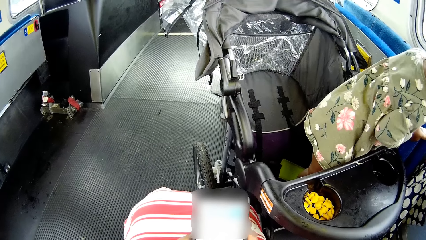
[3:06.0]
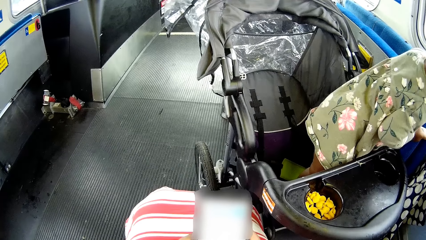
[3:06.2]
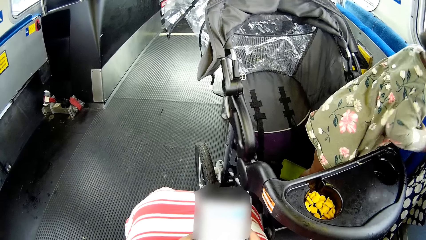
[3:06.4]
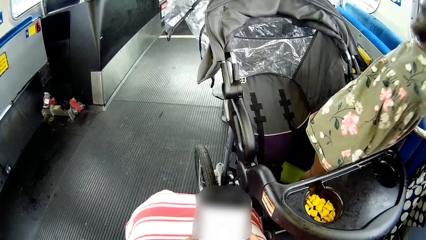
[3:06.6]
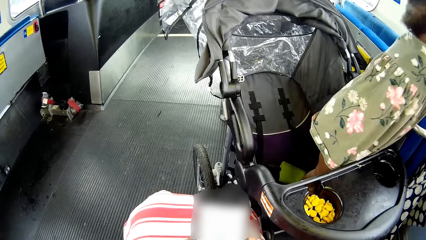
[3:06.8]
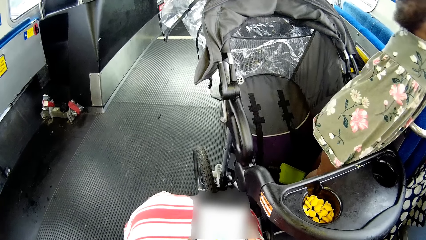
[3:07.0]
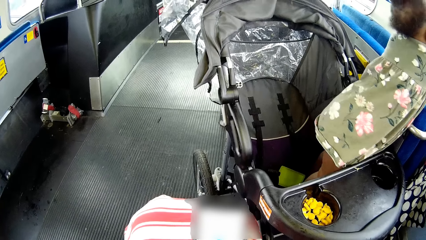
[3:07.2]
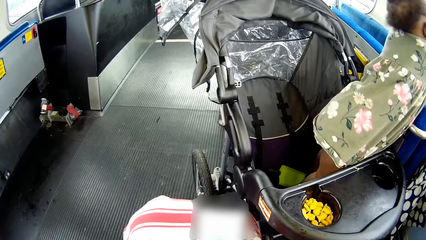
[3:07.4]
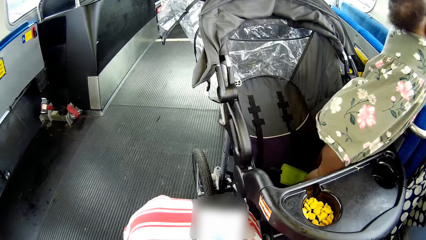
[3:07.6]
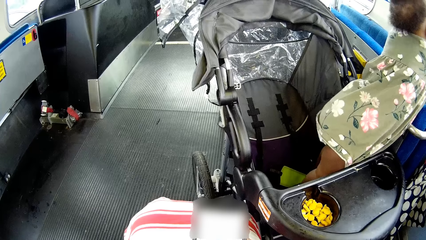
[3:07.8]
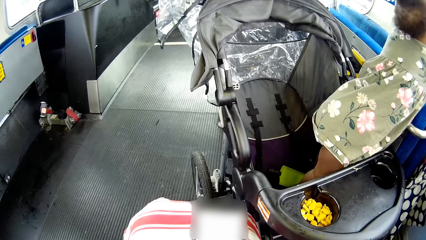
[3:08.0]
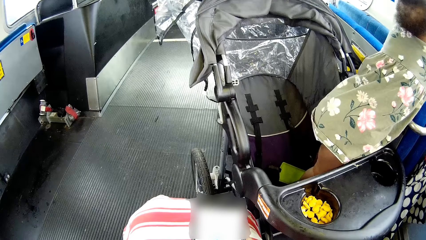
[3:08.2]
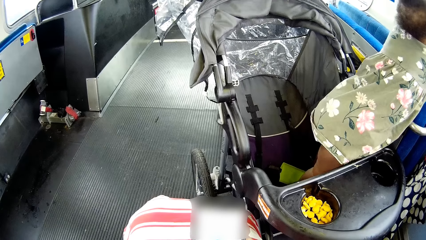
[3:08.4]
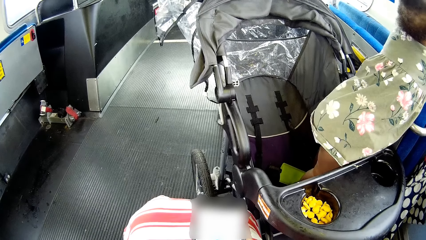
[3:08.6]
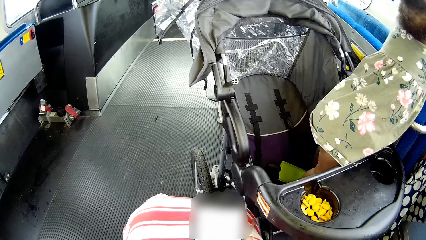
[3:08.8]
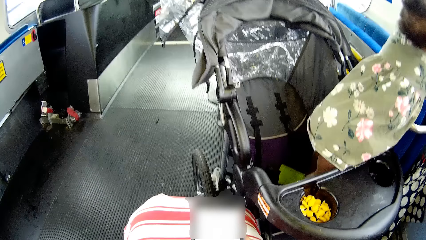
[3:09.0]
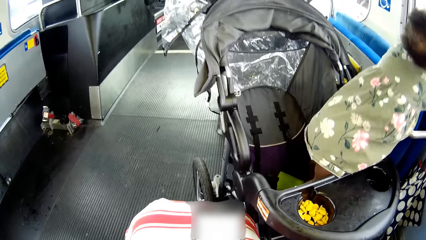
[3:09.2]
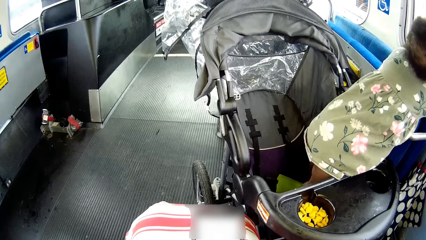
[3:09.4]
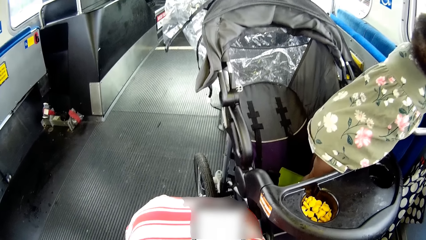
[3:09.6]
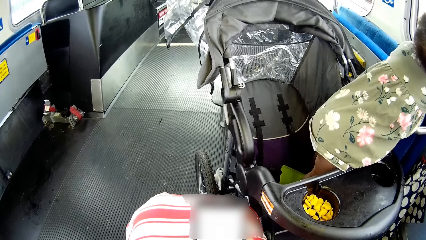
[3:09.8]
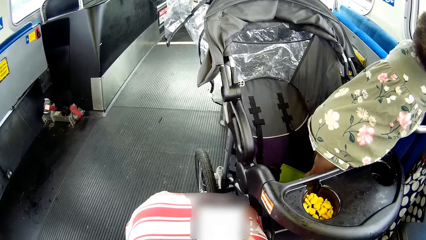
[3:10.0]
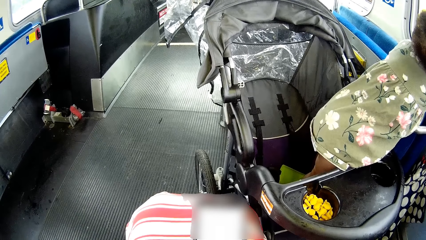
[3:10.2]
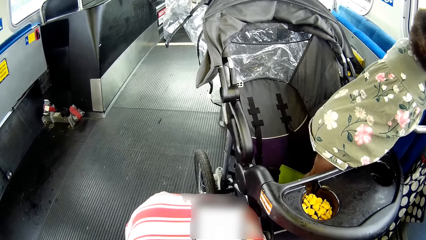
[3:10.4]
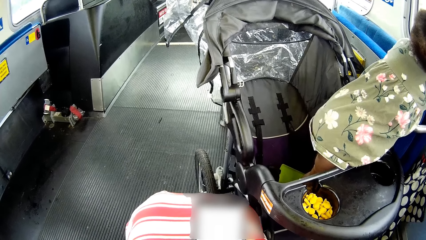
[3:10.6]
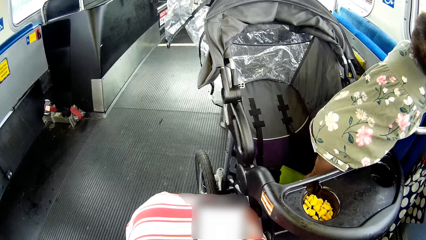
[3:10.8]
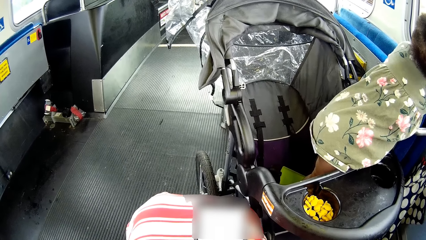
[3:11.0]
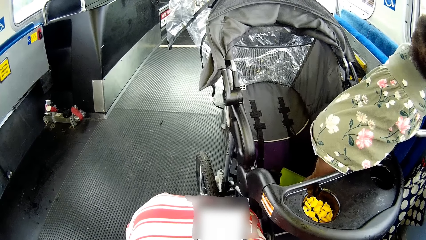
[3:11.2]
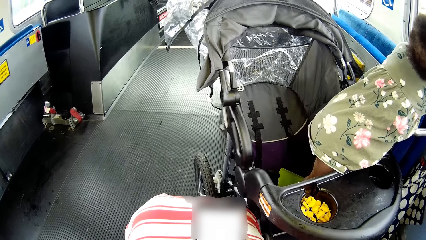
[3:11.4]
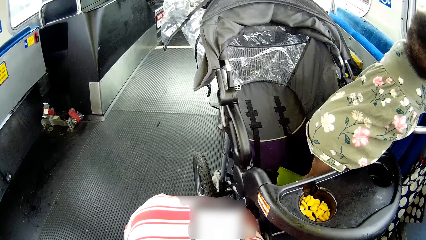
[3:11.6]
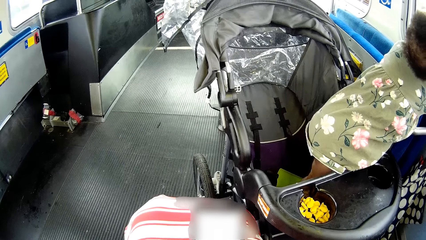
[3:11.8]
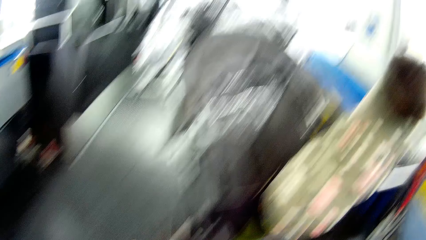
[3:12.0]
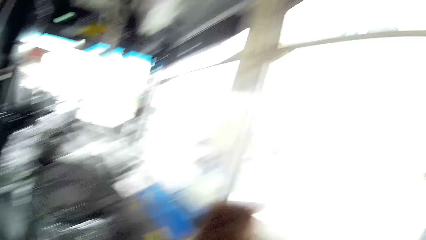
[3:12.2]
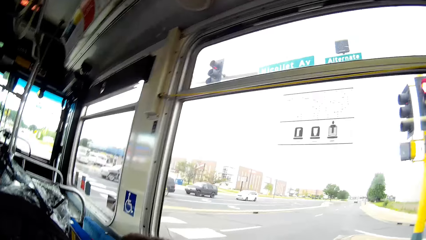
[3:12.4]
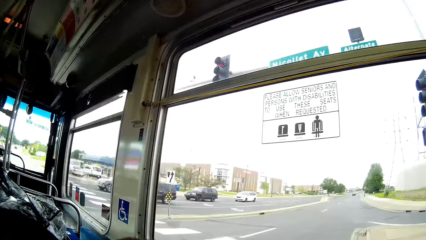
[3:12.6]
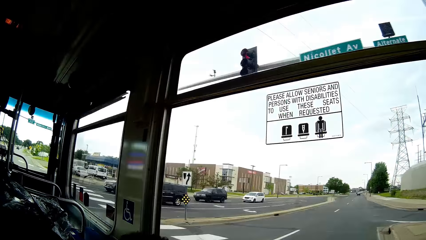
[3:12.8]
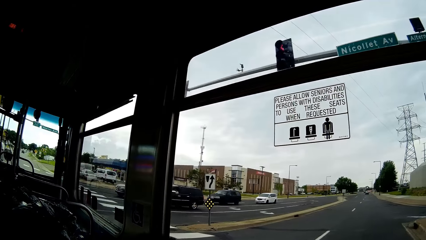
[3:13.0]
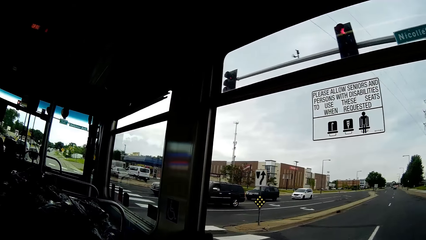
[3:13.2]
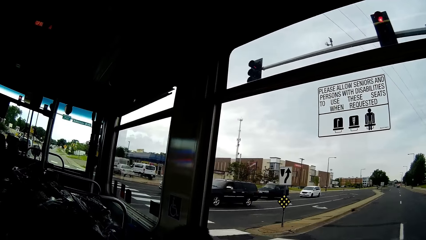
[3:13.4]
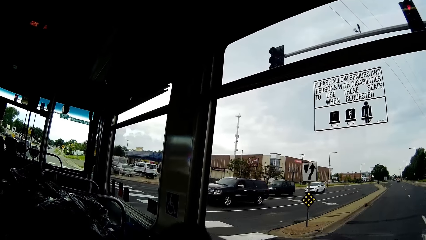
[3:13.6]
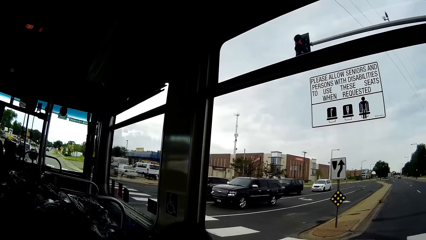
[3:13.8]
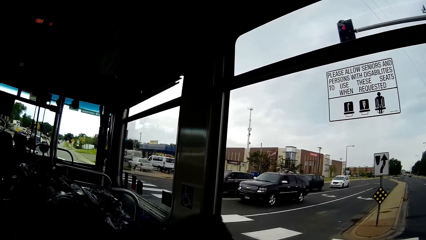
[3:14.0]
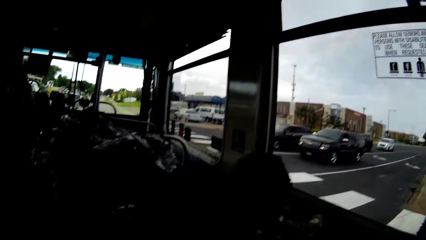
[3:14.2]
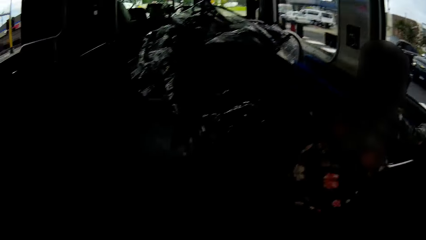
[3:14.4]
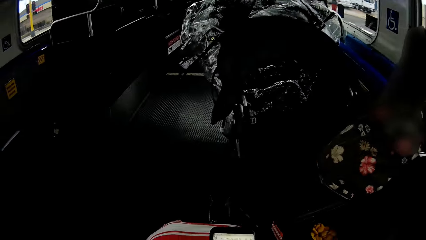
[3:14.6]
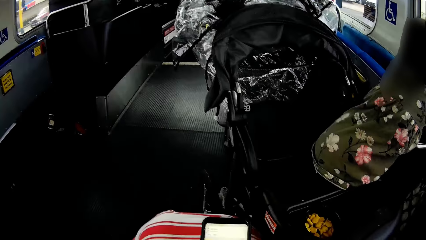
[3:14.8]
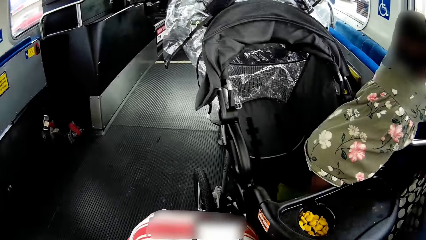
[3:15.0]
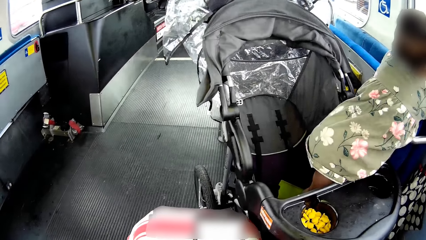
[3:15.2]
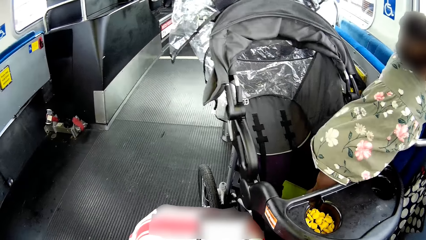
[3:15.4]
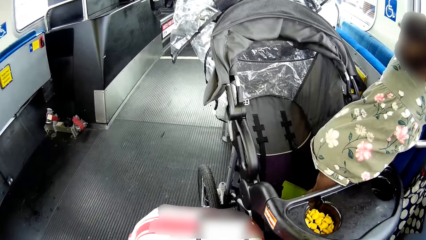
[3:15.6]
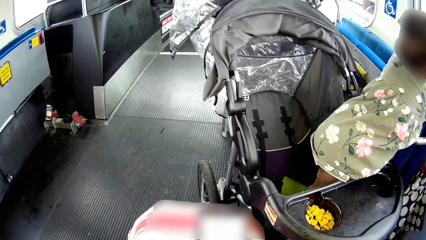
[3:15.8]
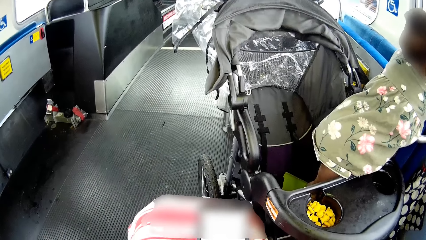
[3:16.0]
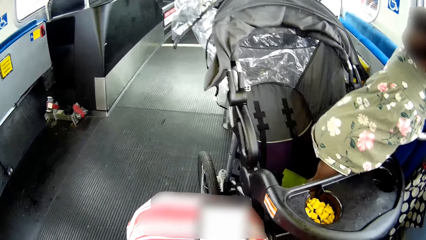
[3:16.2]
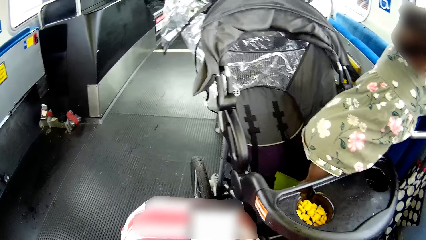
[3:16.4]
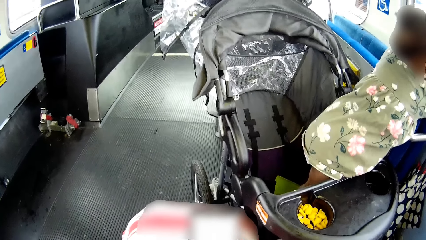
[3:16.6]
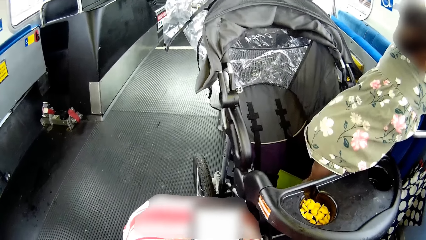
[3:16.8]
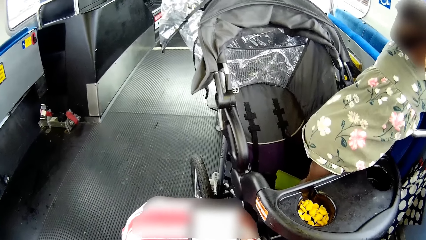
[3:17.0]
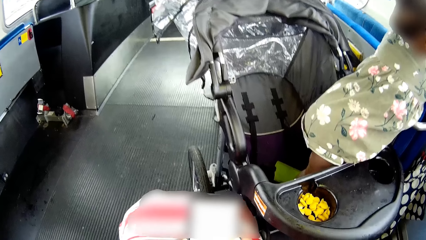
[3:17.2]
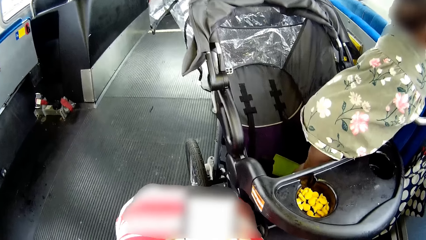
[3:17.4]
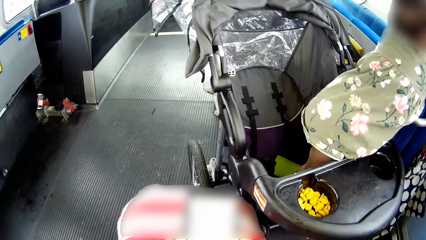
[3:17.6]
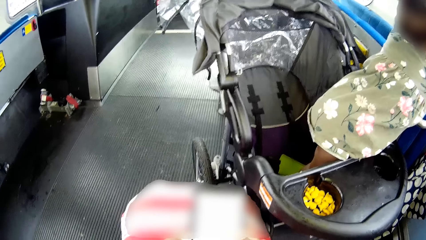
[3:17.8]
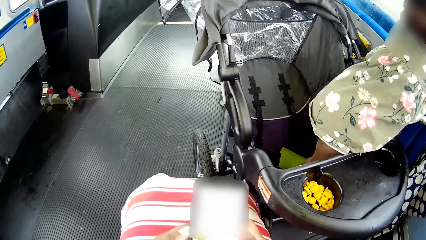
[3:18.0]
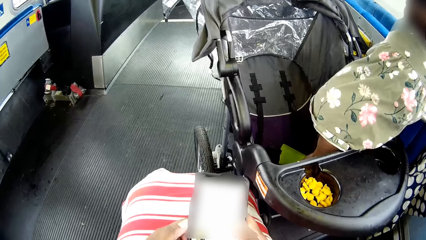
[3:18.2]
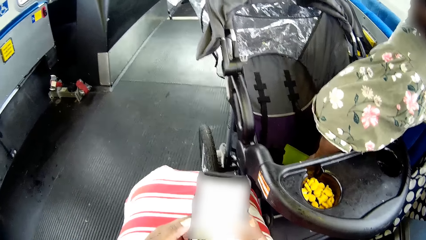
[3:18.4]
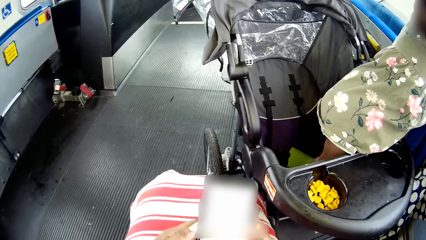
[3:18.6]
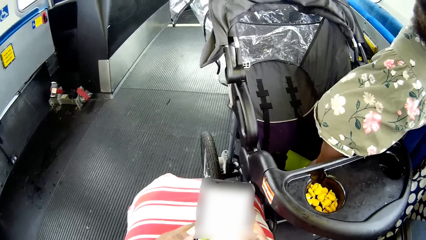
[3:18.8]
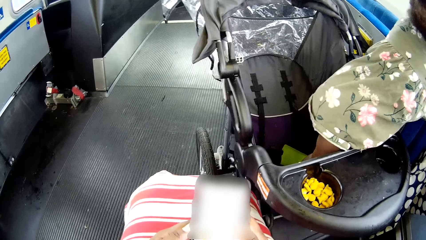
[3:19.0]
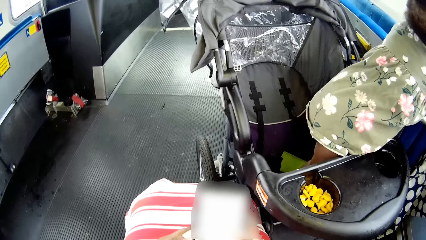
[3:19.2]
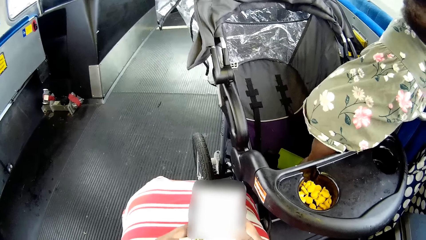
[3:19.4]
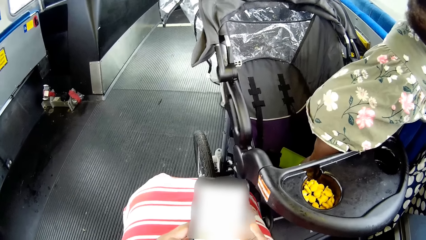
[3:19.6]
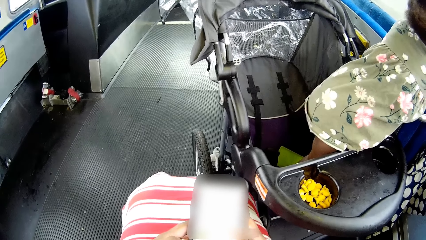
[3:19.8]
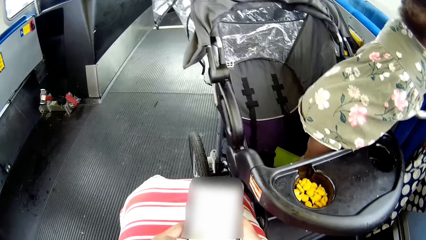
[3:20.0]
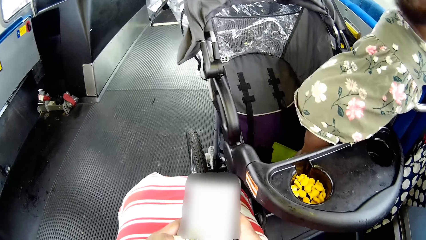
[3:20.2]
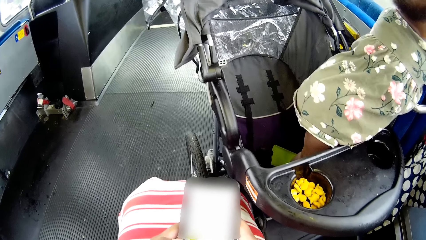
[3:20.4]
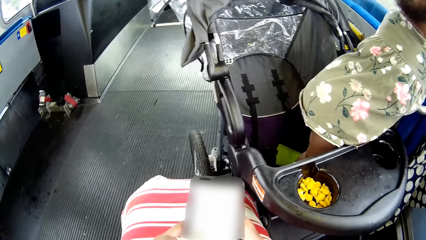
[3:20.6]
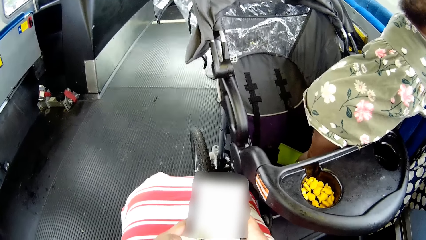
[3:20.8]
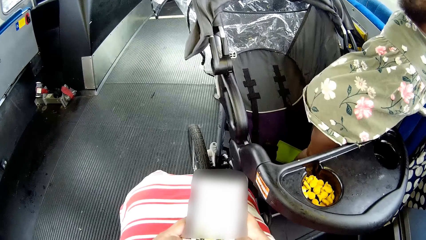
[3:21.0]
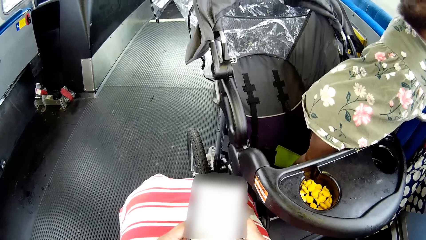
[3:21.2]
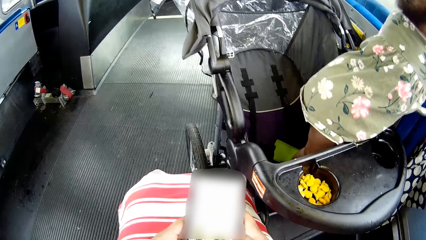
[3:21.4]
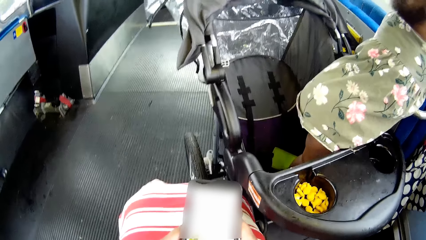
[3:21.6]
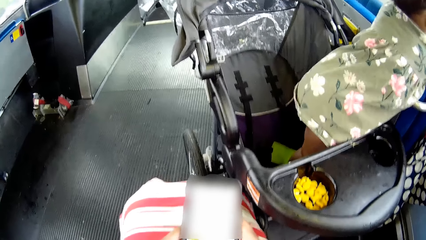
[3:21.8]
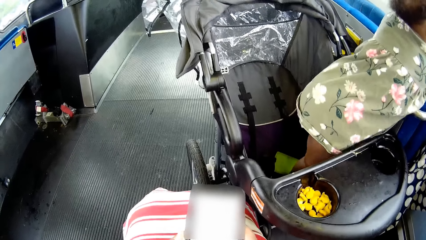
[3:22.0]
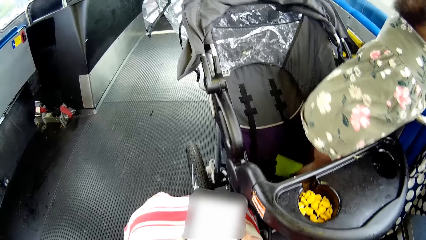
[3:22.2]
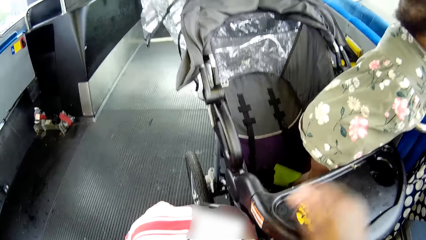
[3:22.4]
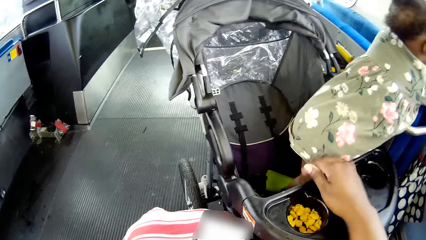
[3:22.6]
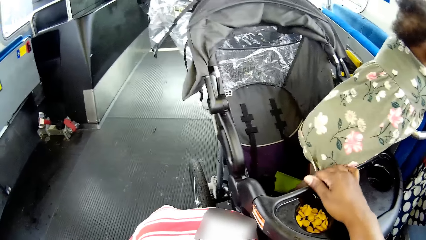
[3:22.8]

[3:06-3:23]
The camera wearer looks around. She taps on the phone with her hands.
